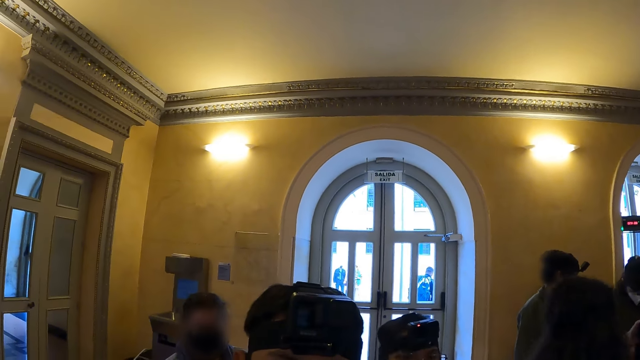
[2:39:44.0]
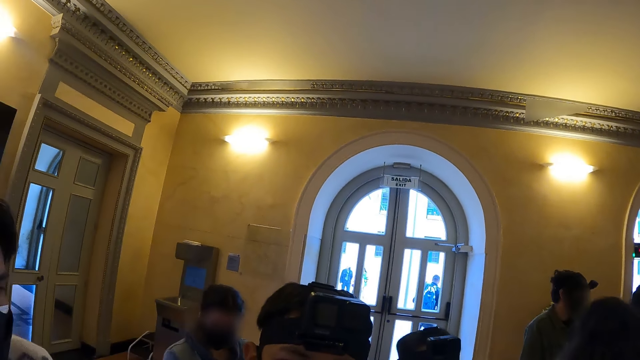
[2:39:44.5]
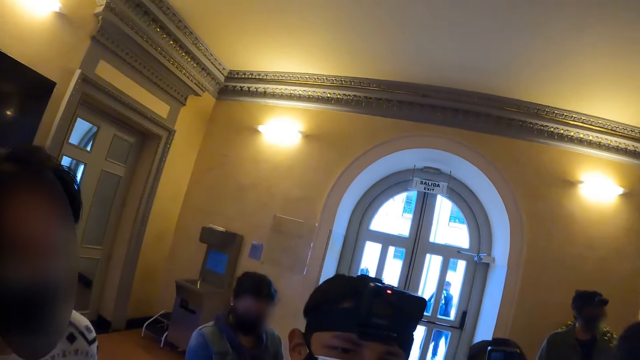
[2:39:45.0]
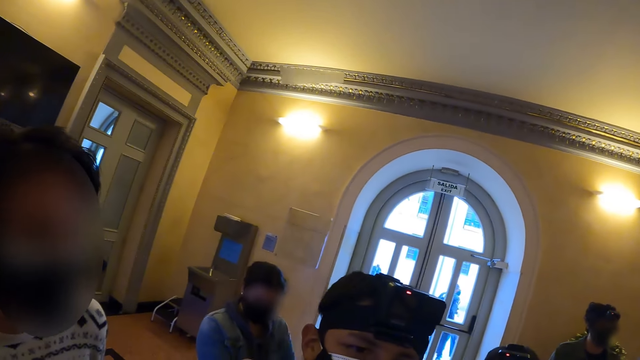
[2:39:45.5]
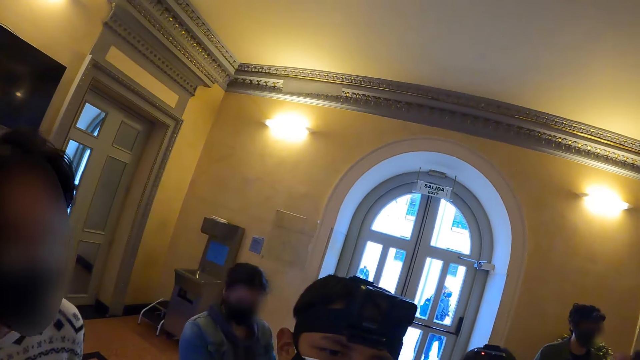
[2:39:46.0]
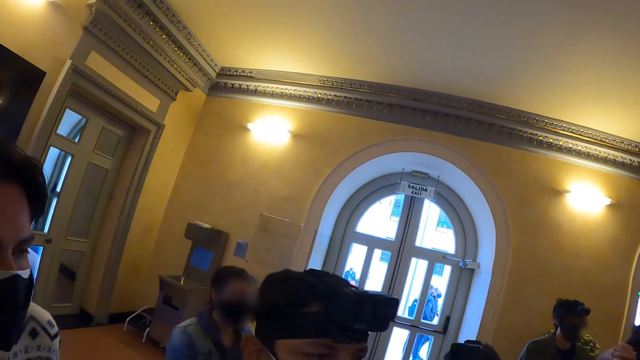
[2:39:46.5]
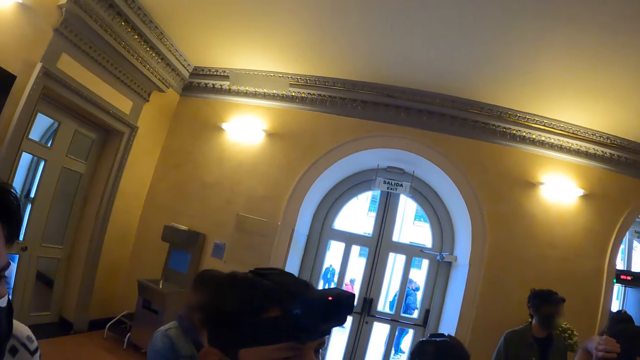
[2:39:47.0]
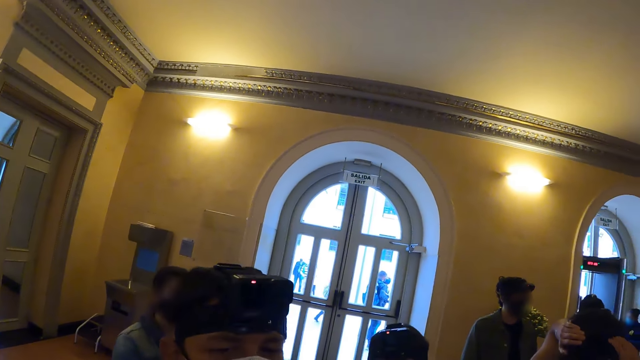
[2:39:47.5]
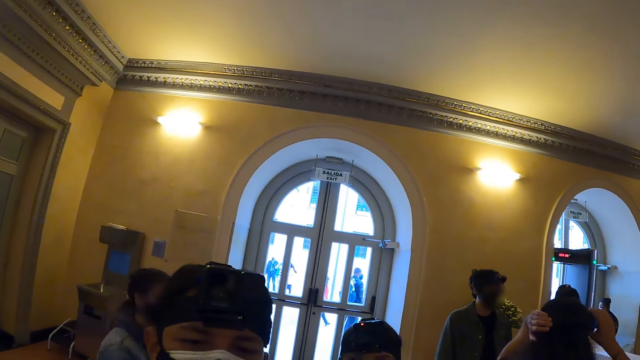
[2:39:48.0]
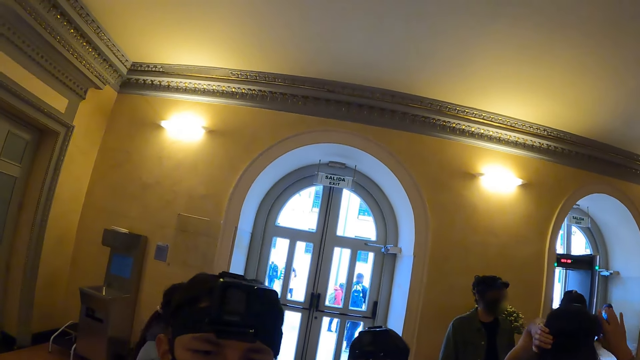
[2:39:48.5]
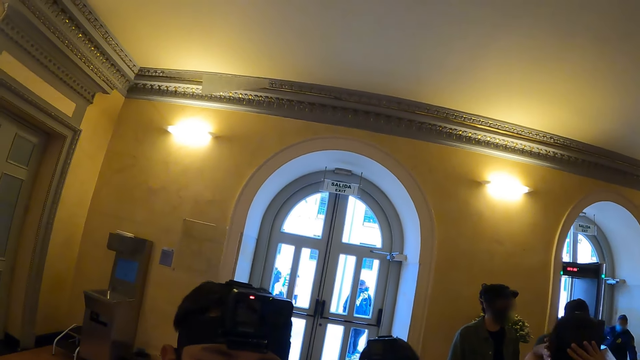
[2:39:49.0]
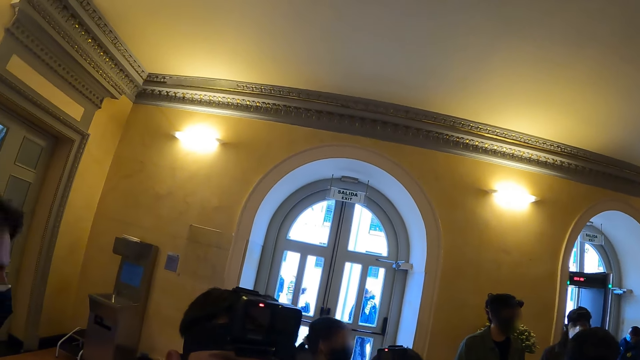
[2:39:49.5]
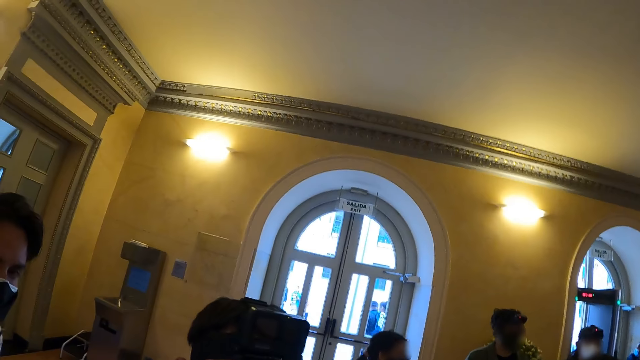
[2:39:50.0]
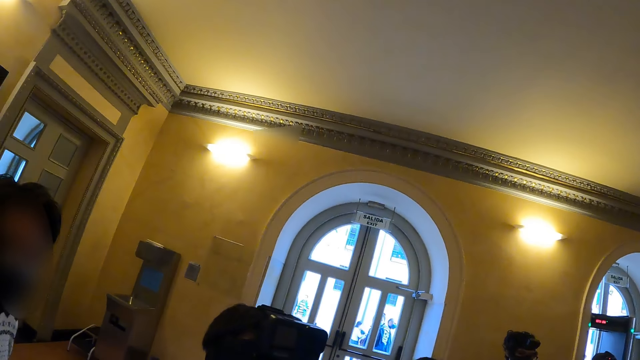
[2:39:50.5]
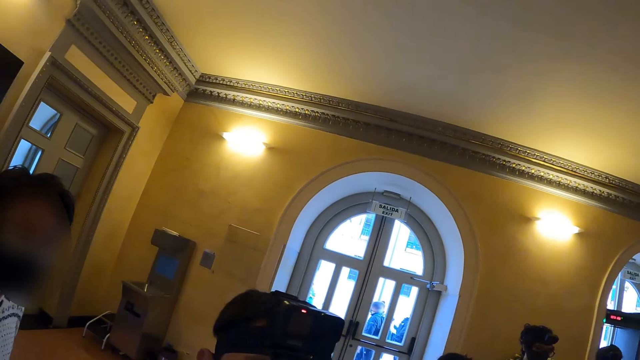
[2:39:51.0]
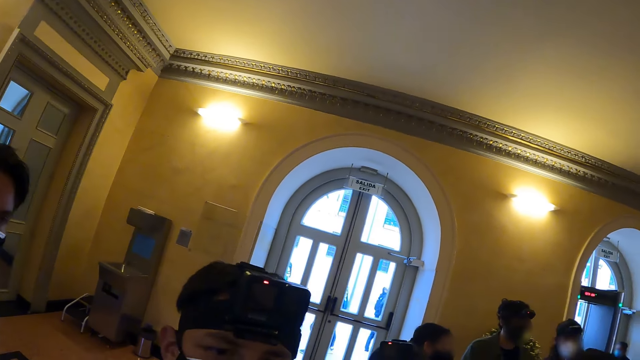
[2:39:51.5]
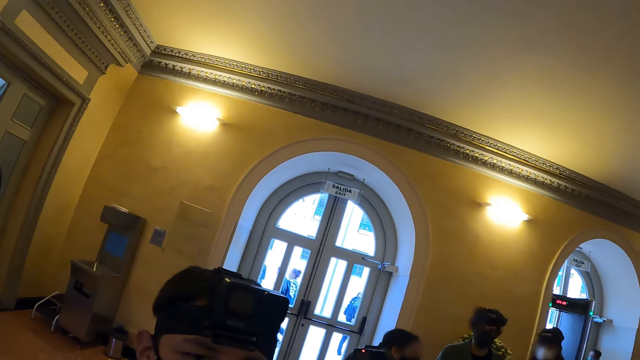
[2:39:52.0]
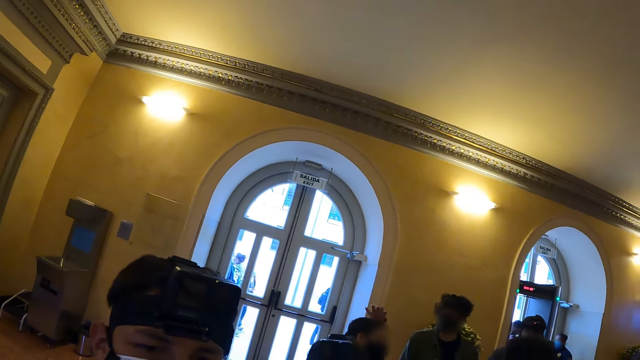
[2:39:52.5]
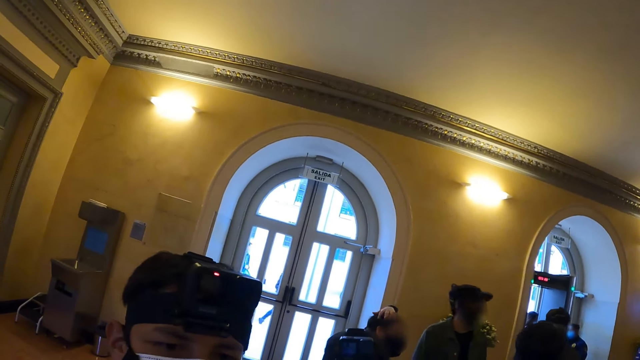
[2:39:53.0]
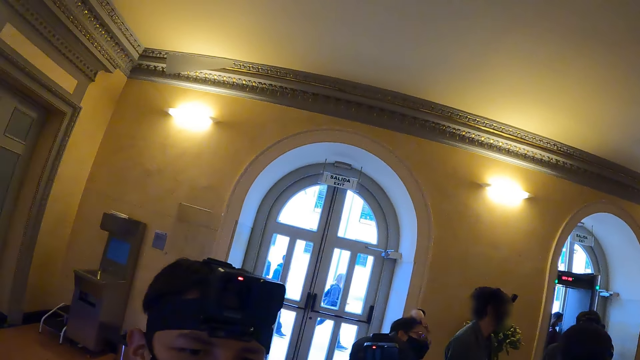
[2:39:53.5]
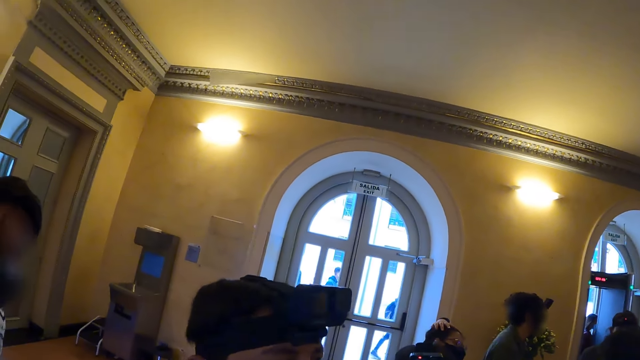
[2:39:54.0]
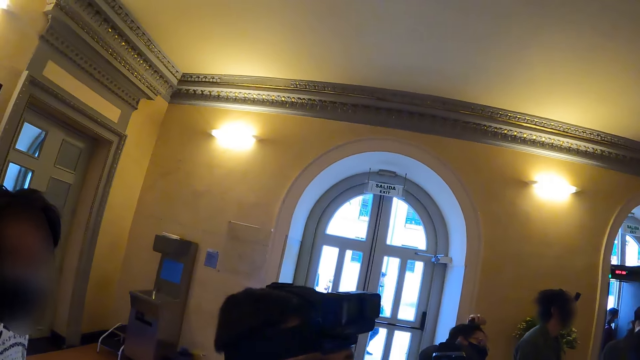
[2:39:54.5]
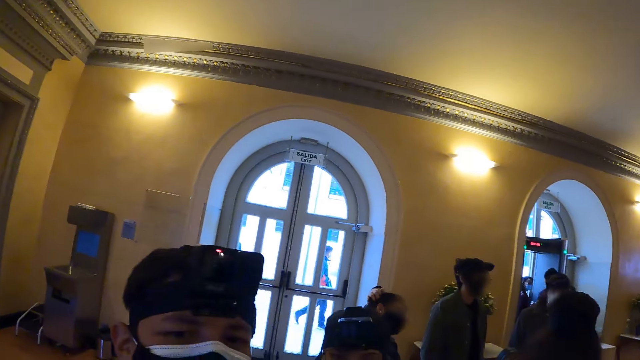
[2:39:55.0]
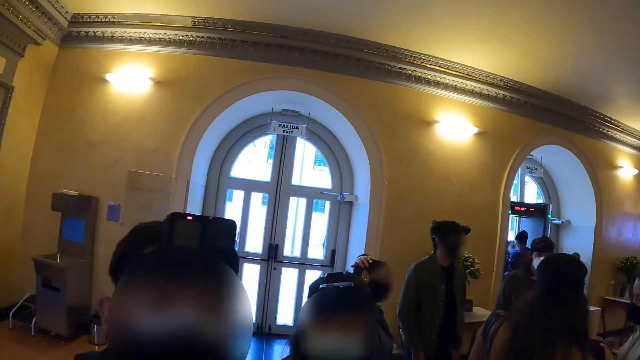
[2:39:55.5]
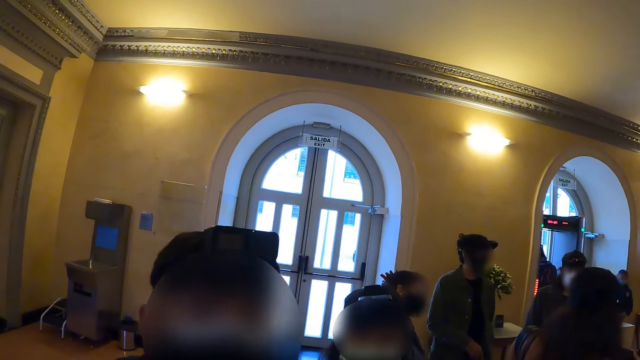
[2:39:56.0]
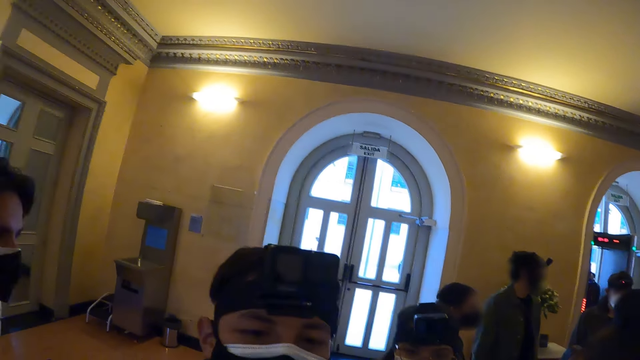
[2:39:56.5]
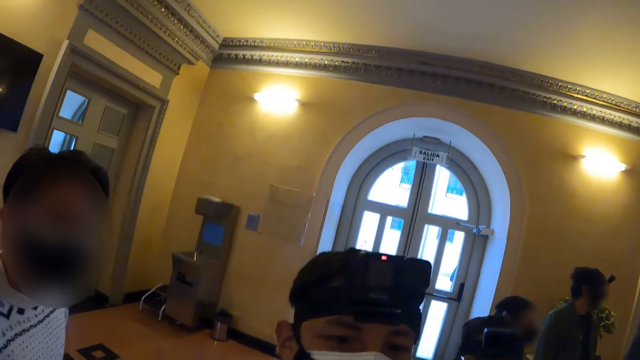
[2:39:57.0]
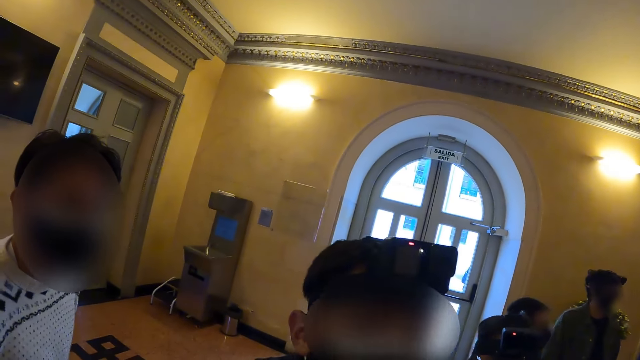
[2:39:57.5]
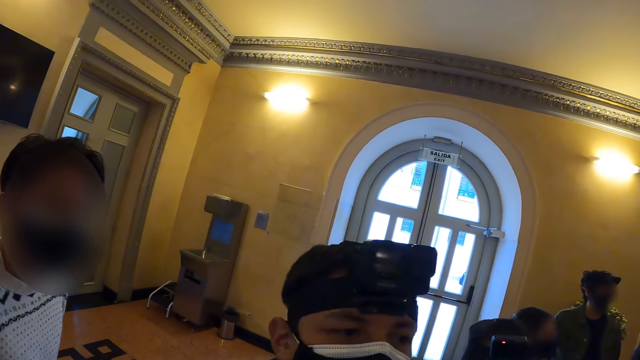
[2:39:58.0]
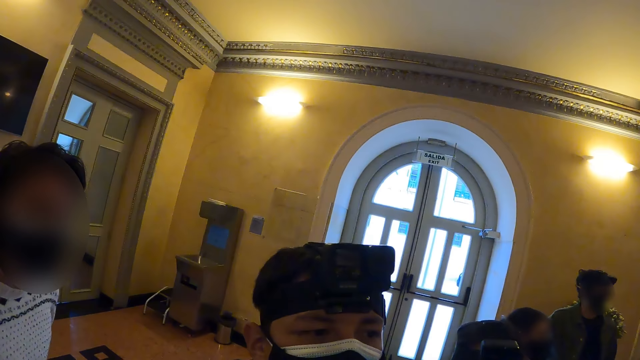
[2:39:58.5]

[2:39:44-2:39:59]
A woman touches her hair. The camera wearer looks around. A man converses with the camera wearer.

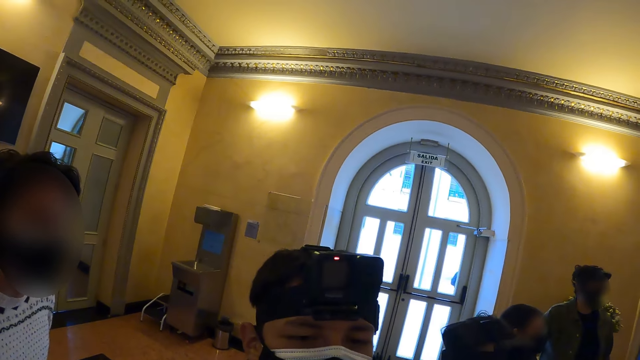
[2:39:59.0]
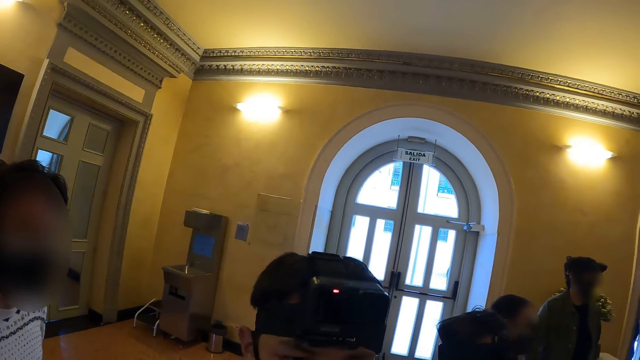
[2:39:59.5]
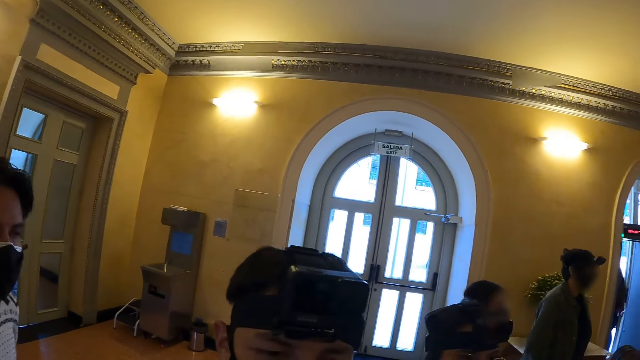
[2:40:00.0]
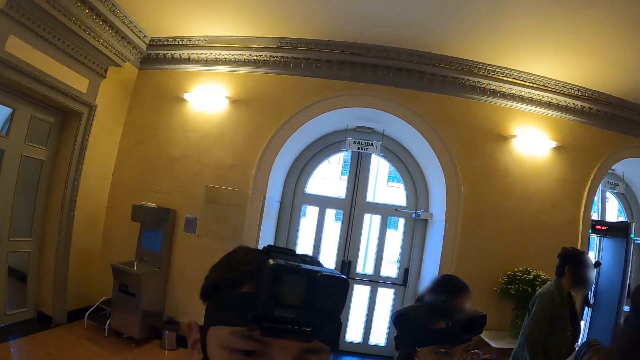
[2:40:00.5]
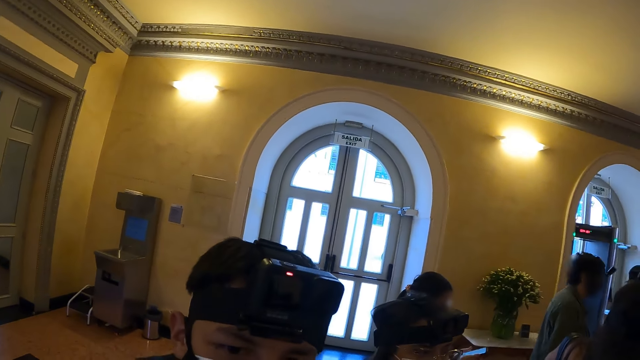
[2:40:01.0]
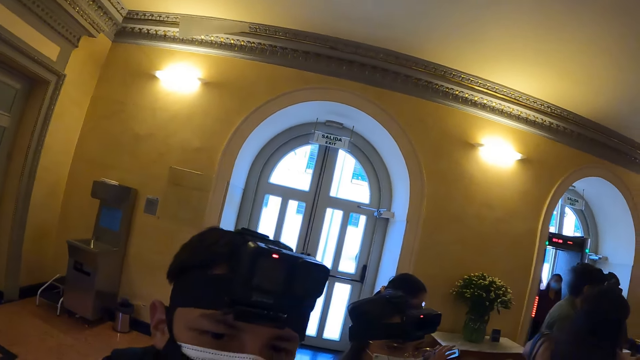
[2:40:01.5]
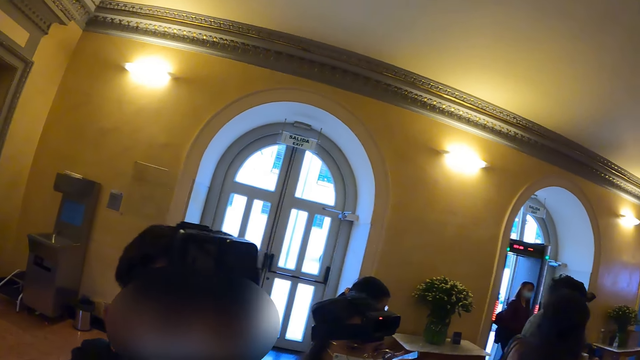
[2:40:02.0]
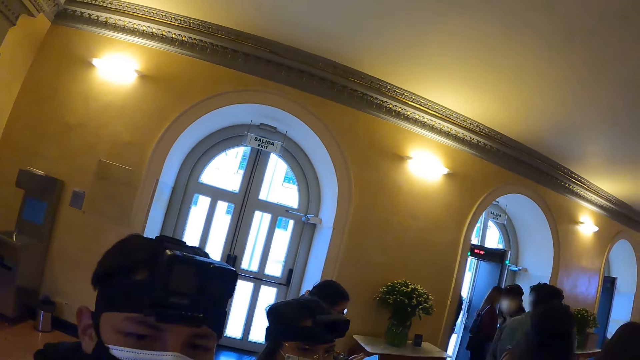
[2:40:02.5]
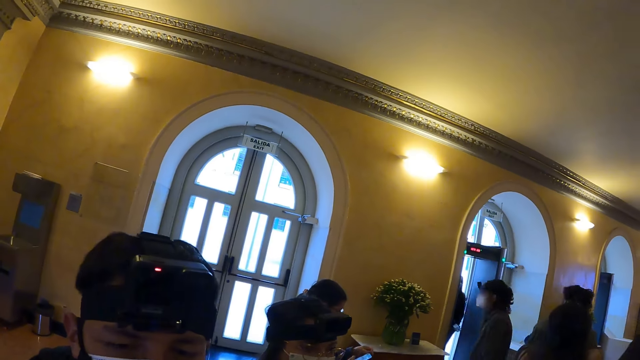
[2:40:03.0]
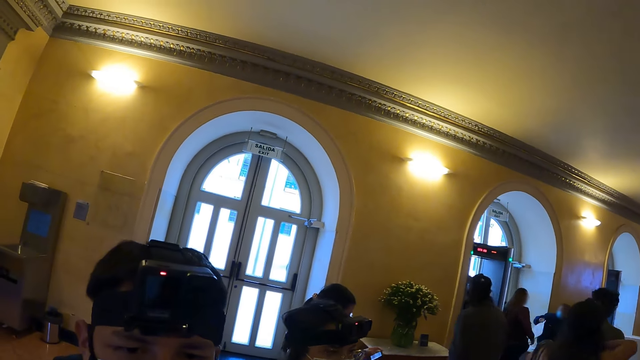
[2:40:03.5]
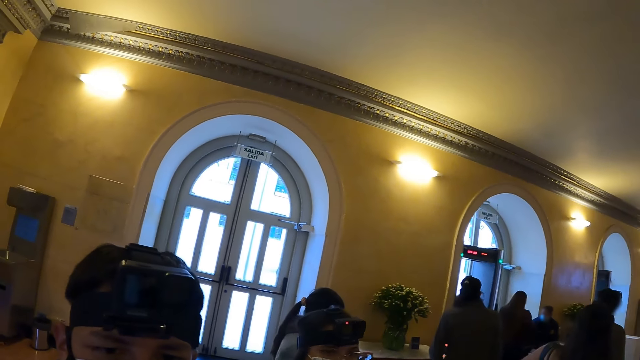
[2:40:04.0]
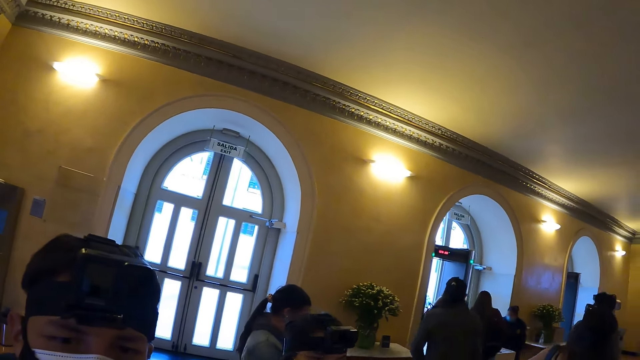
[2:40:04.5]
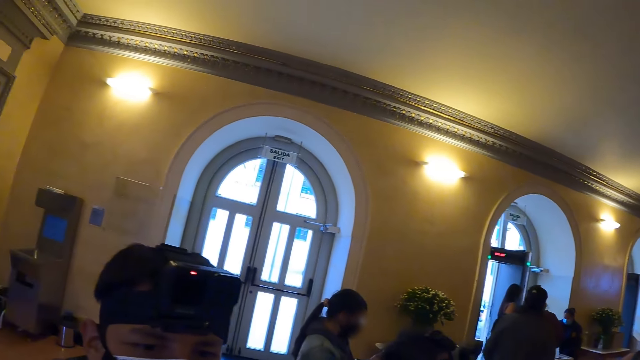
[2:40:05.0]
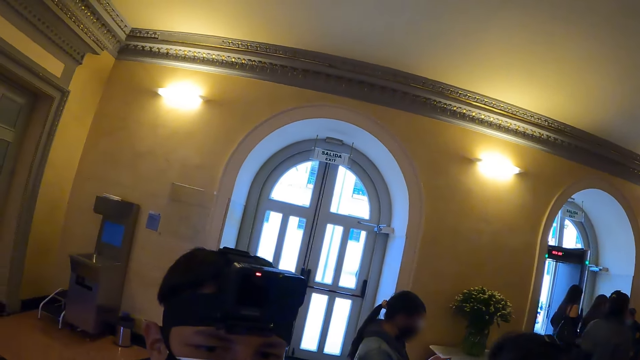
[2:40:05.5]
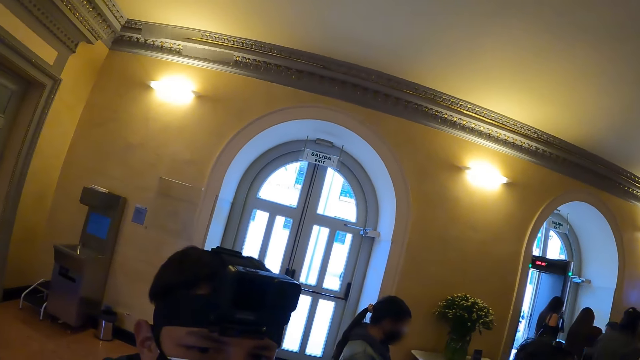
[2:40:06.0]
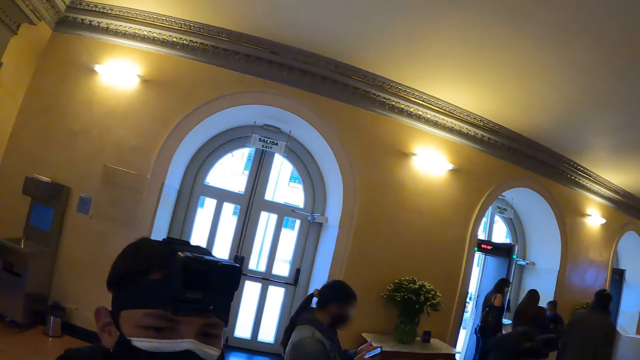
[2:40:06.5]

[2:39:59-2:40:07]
A man walks around. Another man converses with the camera wearer. The camera wearer looks around the hall. The other man converses with the camera wearer.
